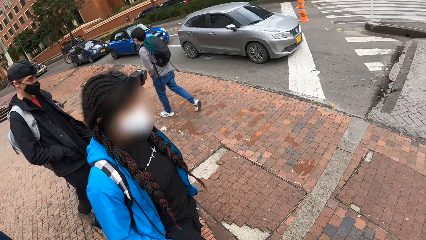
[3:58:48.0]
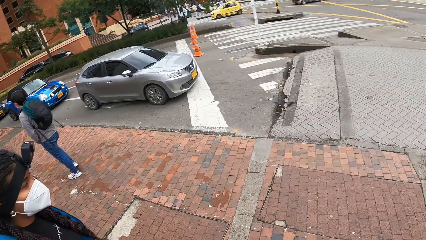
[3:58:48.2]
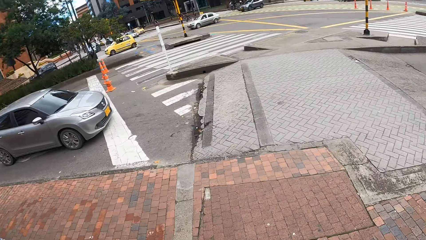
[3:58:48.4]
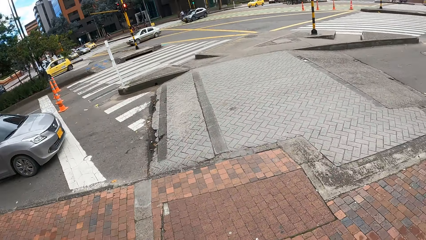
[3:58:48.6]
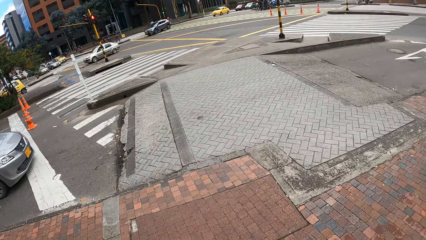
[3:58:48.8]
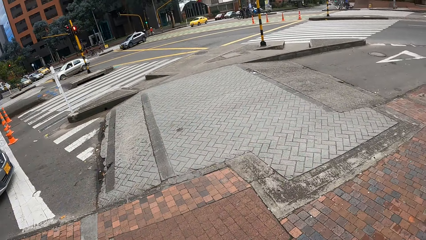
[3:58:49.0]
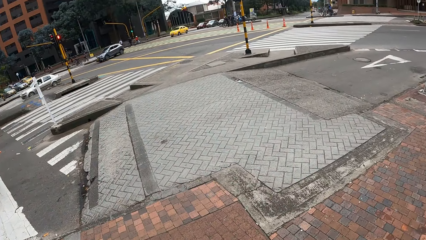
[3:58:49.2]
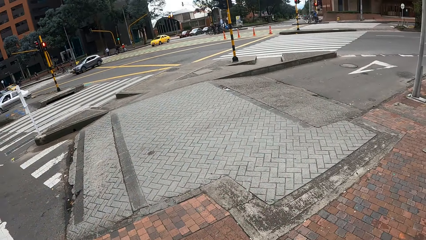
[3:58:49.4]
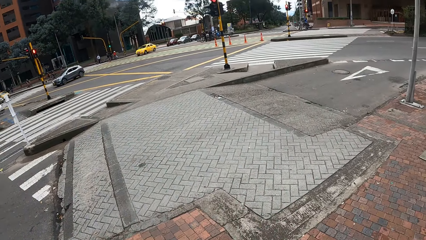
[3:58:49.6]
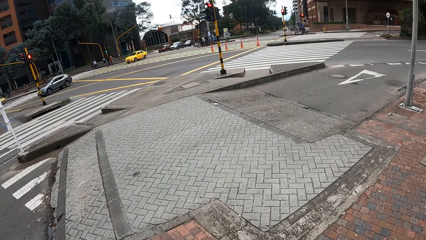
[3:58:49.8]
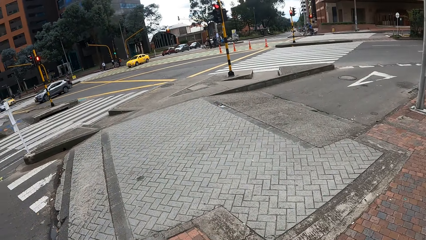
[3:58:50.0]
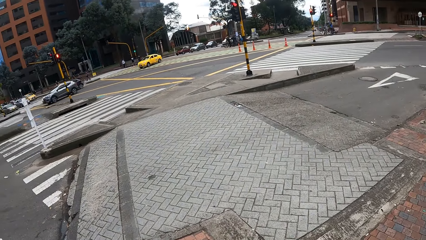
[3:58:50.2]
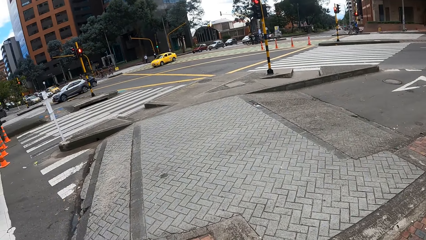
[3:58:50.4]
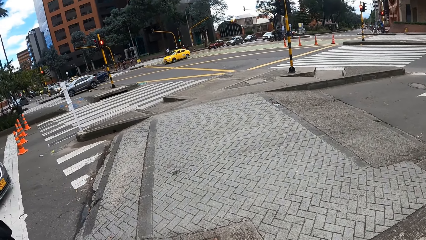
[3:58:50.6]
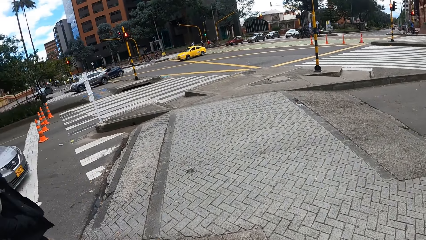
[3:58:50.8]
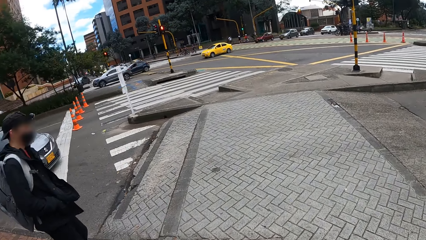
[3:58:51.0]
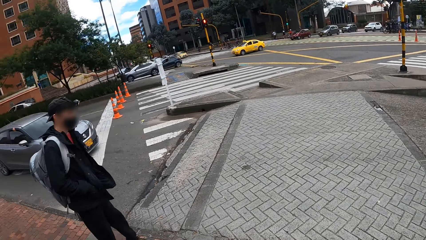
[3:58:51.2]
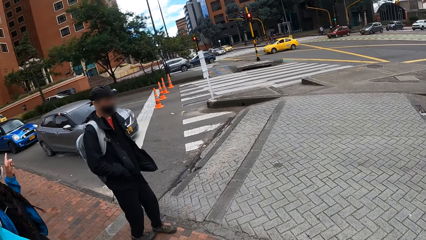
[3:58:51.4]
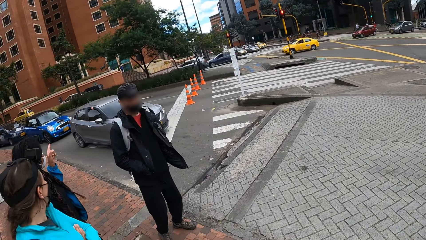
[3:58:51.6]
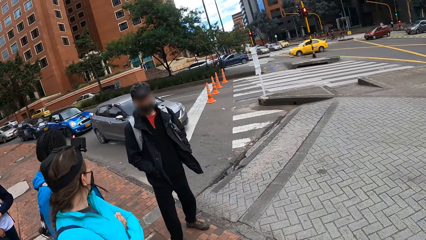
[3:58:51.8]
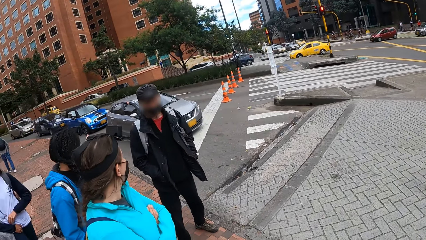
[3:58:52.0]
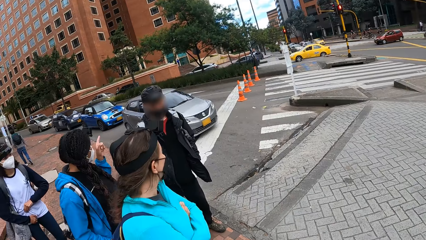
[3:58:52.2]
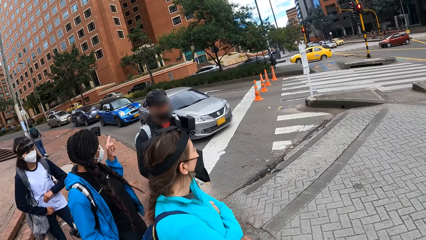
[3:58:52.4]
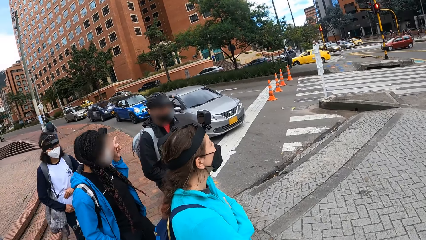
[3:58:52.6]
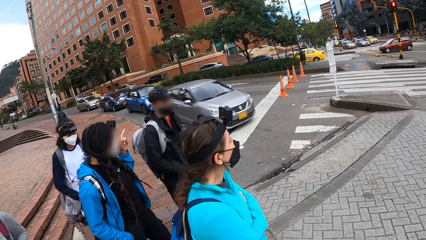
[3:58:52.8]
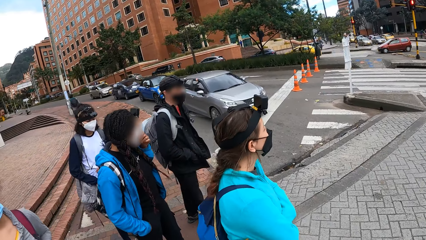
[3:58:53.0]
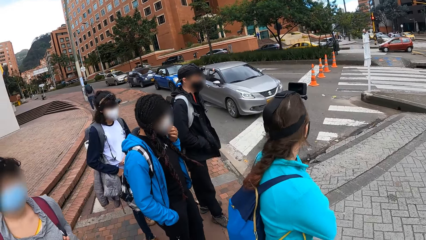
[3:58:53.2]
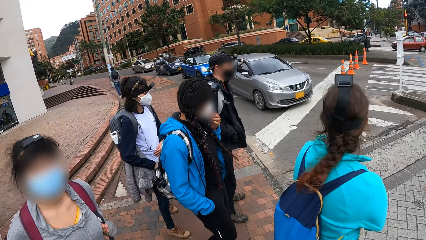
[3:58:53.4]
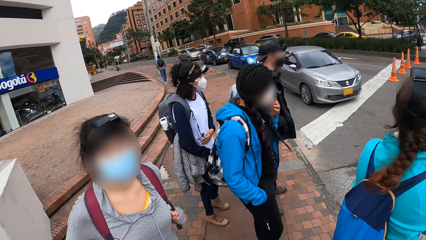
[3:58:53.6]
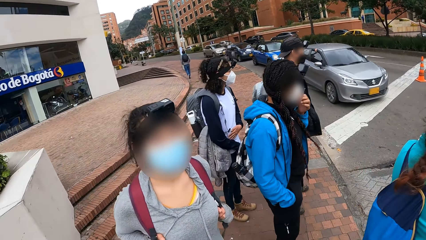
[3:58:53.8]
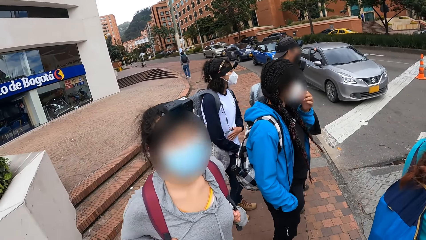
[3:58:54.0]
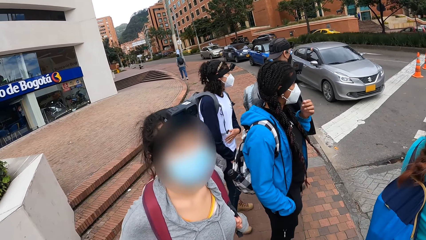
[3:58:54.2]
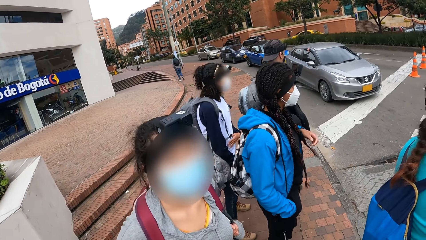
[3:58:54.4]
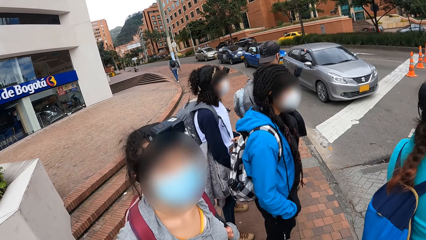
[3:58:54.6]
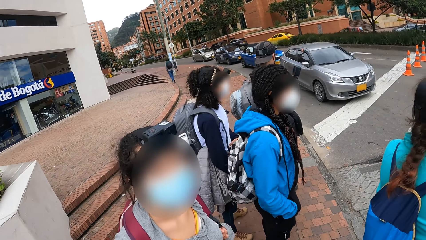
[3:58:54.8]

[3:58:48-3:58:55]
The camera wearer waits by the side of a road with the group of people. They look around the parking lot.

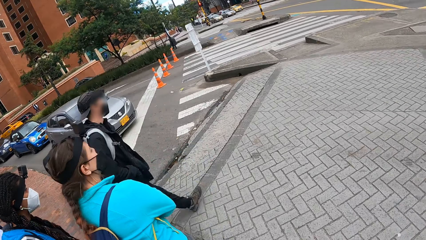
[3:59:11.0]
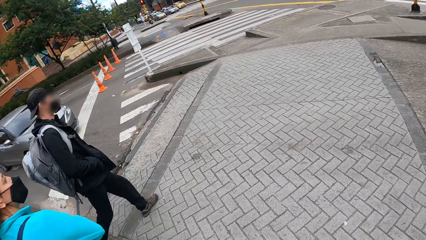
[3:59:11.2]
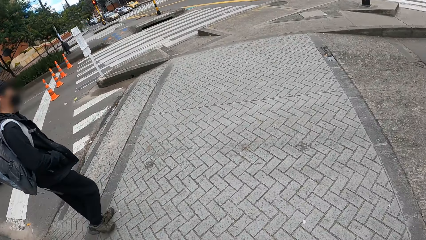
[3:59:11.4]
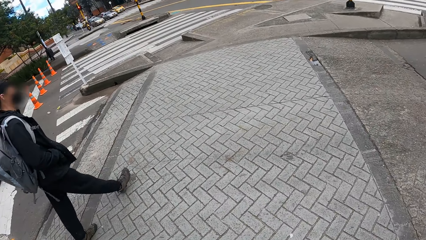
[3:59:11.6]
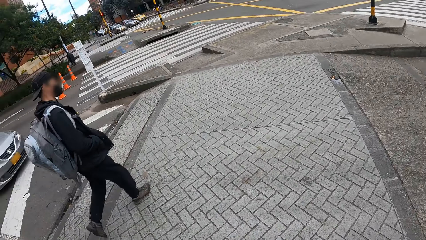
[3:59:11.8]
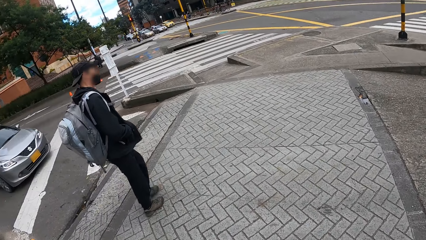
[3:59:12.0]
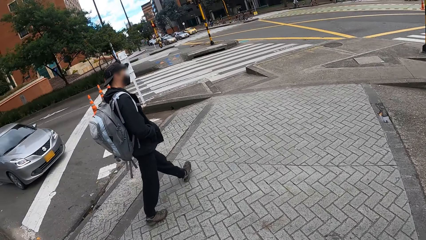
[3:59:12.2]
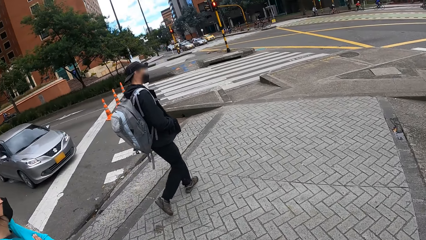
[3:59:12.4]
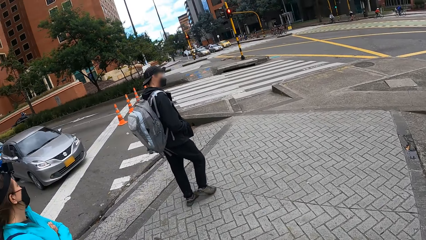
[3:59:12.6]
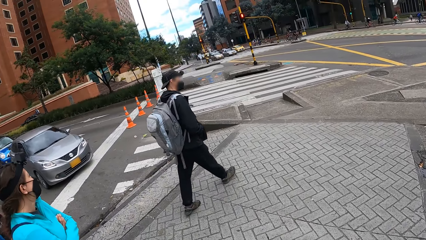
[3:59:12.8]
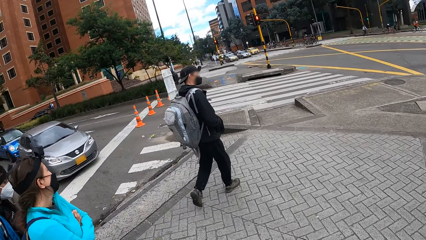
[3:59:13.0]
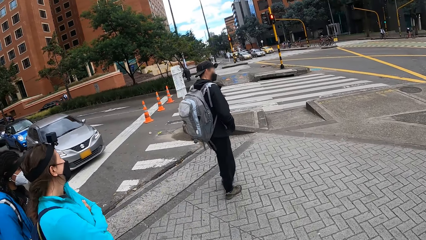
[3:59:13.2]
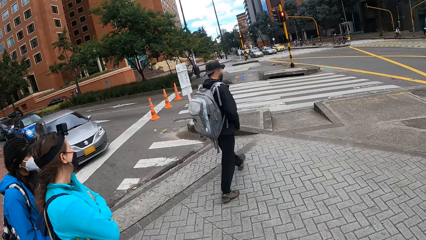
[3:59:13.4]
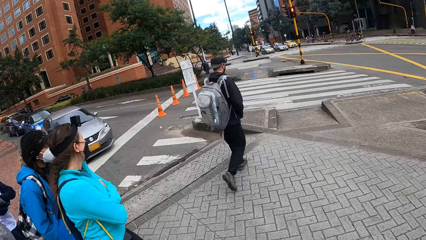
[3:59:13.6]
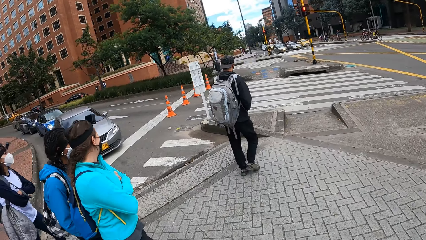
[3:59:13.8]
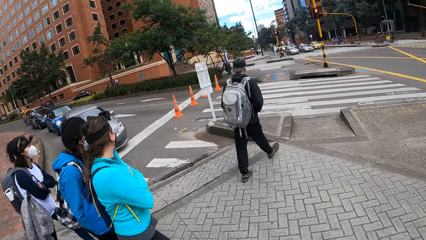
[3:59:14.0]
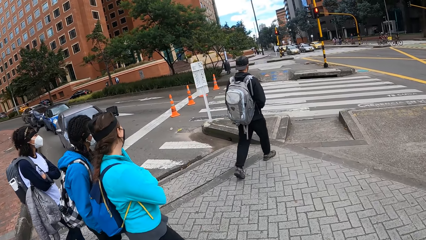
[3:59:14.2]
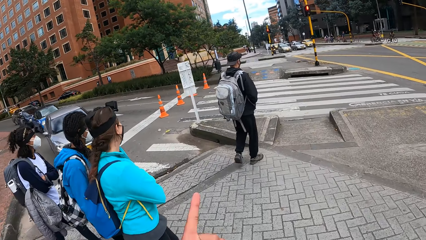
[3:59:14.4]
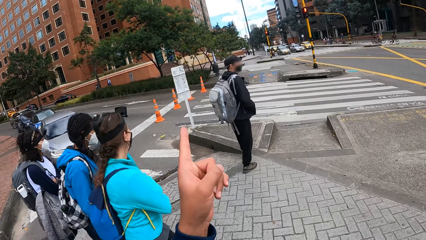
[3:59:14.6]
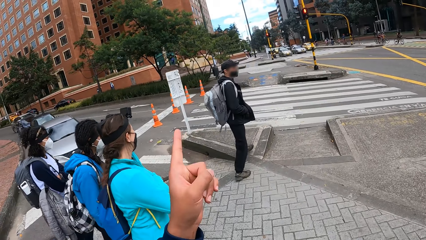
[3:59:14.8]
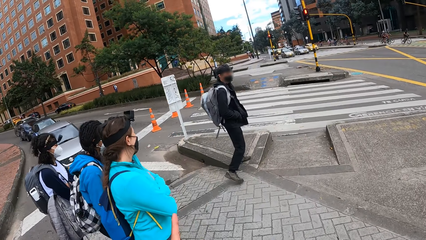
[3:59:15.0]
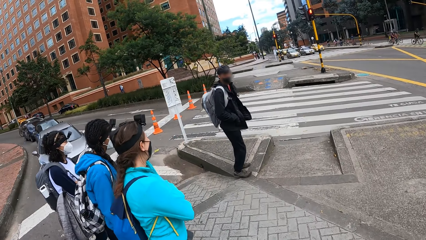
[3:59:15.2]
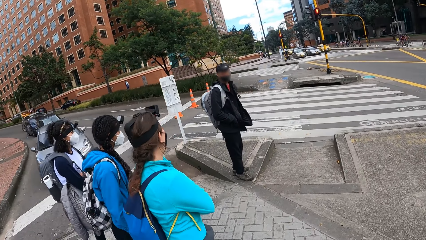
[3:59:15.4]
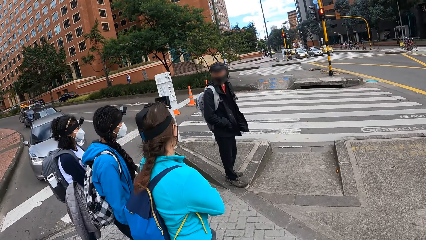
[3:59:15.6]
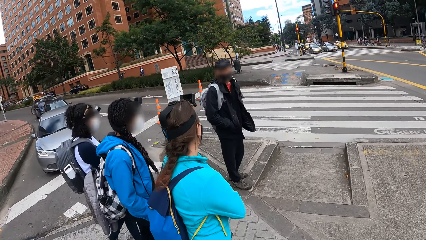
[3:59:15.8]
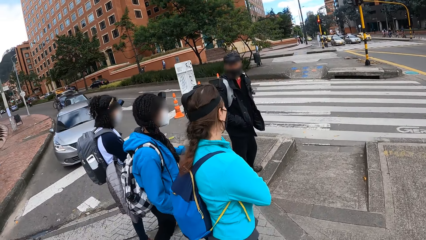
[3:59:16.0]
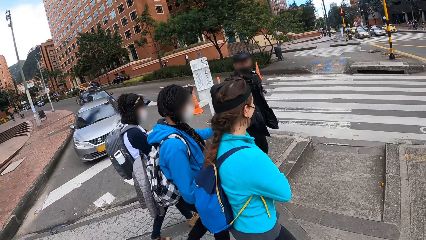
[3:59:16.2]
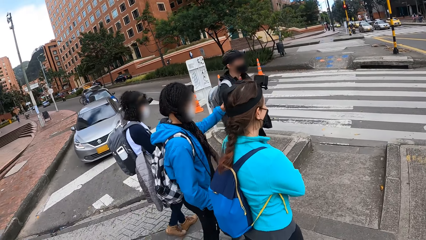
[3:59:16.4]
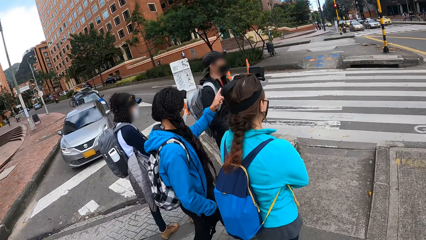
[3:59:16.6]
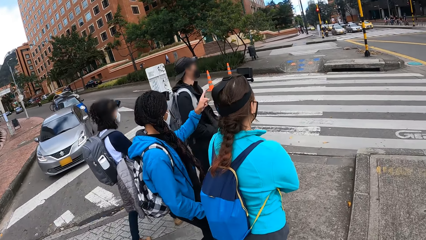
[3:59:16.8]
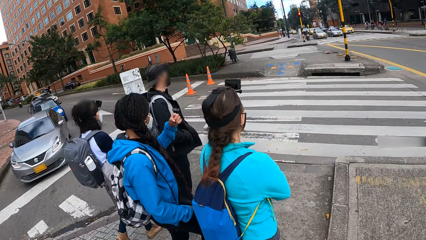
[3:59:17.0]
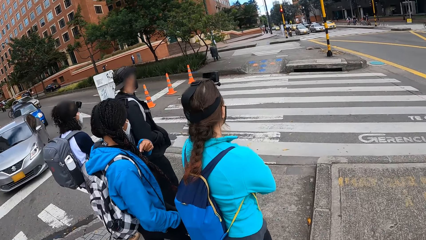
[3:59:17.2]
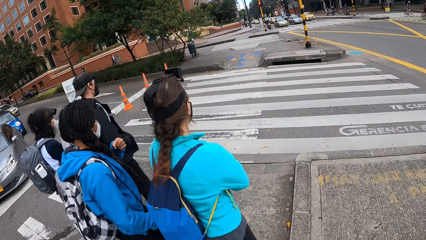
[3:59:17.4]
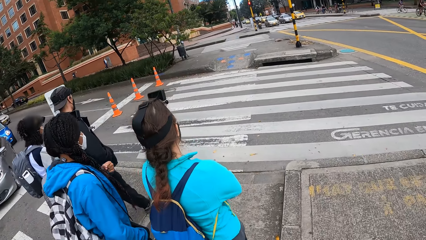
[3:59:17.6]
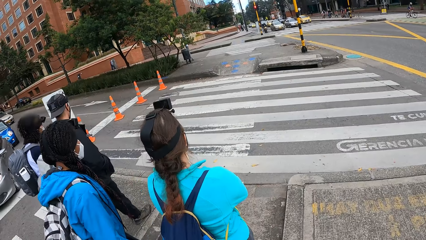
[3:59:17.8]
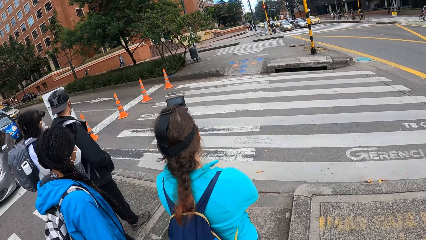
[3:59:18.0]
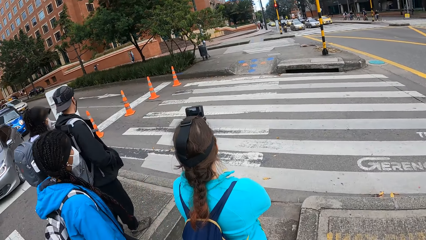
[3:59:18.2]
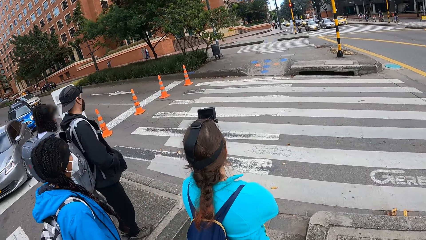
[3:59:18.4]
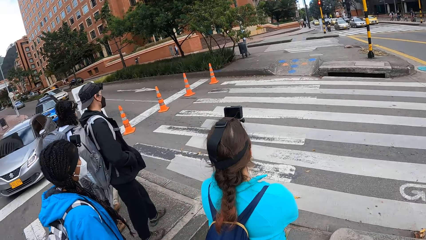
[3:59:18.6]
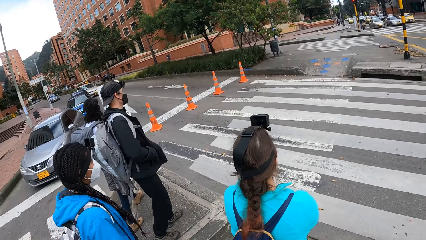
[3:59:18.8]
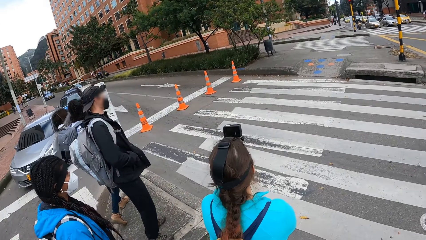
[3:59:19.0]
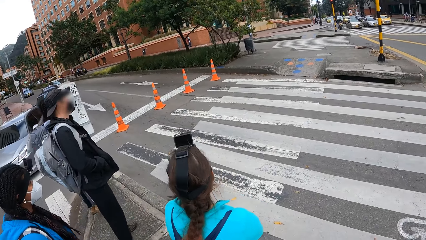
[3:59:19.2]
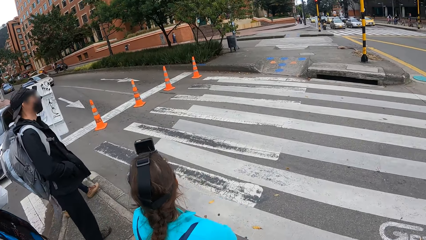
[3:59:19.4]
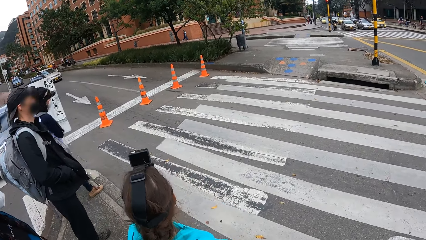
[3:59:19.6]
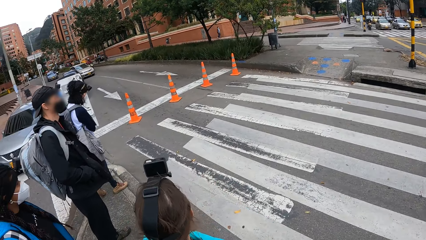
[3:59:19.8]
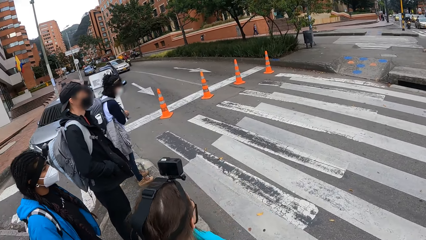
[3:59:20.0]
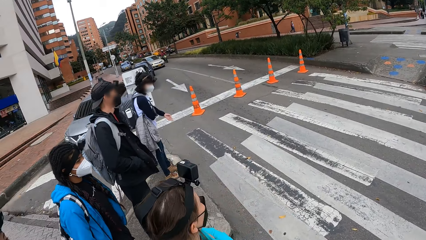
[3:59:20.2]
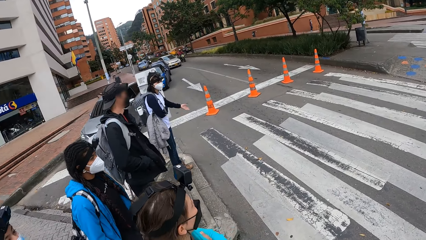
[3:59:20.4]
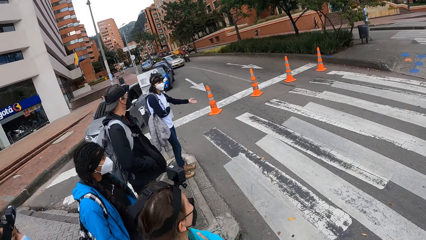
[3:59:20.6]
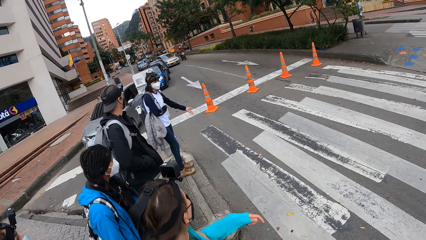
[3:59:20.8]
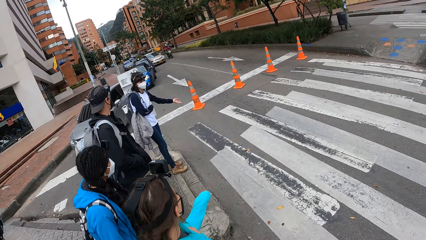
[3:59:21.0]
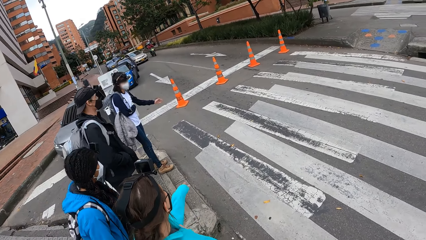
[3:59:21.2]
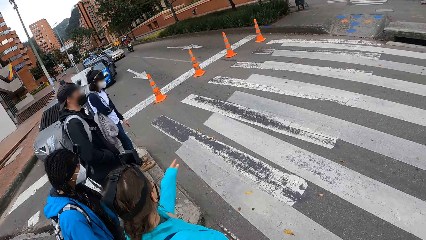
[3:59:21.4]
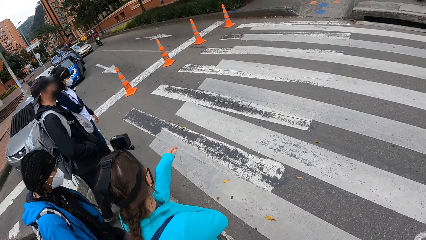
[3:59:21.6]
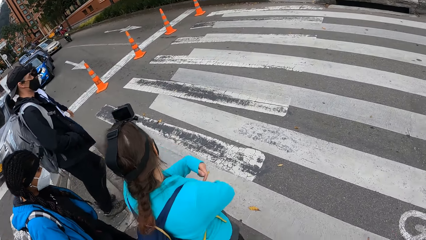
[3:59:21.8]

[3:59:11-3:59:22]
The camera wearer crosses the road with the group of people. They walk around the parking lot.
